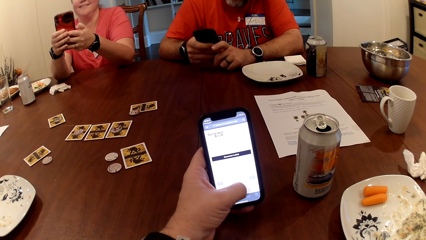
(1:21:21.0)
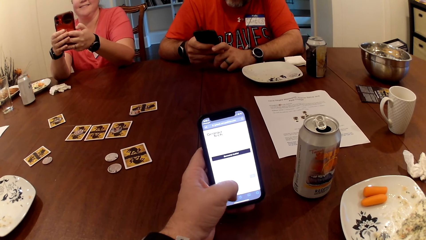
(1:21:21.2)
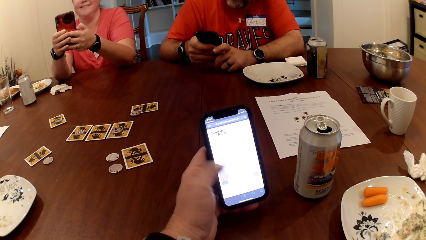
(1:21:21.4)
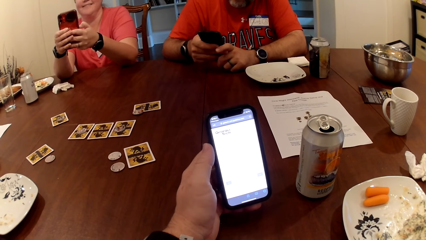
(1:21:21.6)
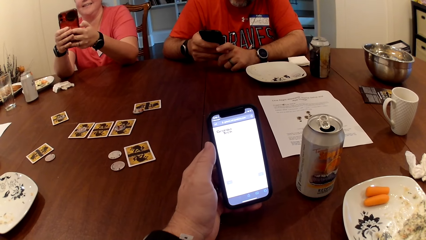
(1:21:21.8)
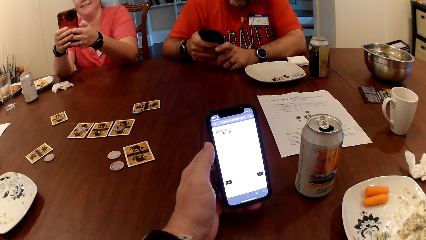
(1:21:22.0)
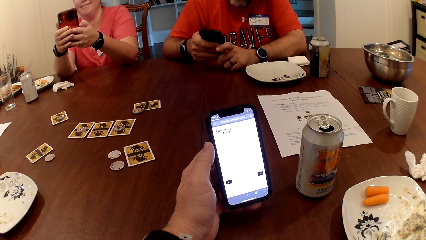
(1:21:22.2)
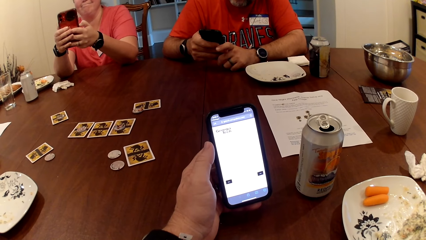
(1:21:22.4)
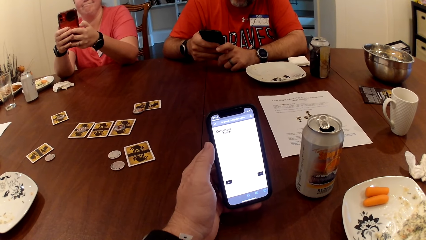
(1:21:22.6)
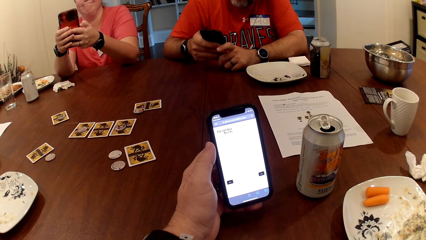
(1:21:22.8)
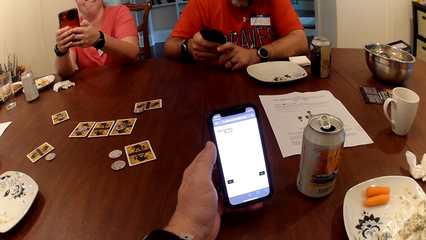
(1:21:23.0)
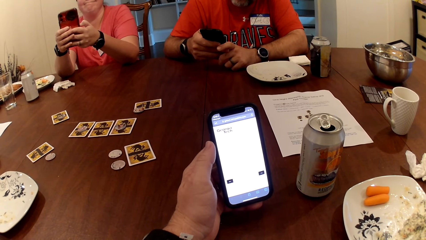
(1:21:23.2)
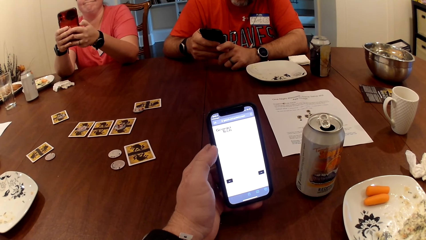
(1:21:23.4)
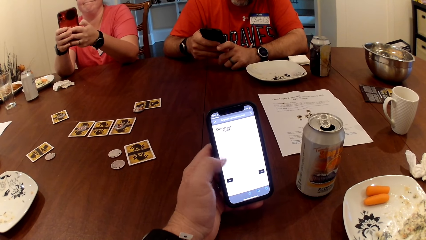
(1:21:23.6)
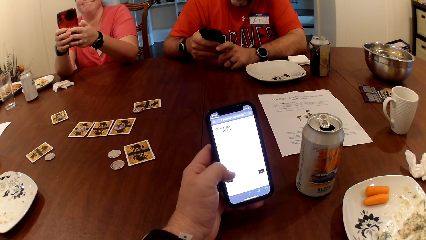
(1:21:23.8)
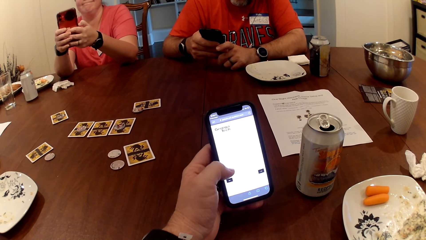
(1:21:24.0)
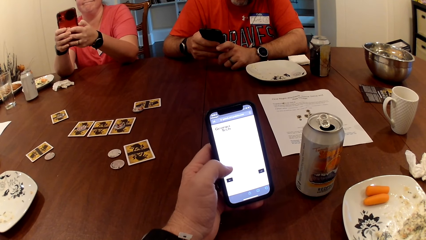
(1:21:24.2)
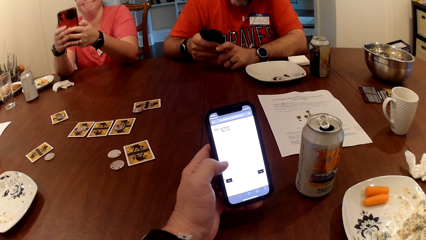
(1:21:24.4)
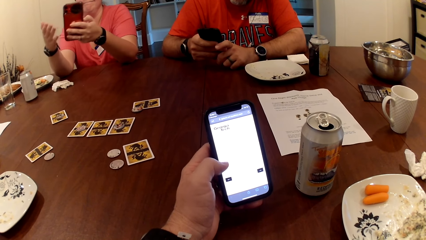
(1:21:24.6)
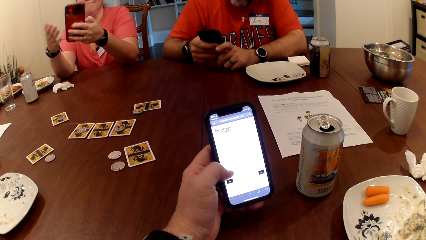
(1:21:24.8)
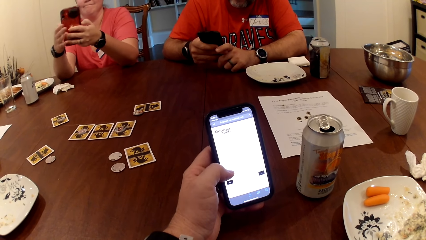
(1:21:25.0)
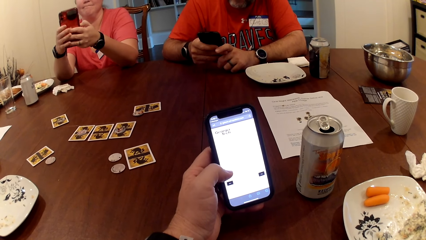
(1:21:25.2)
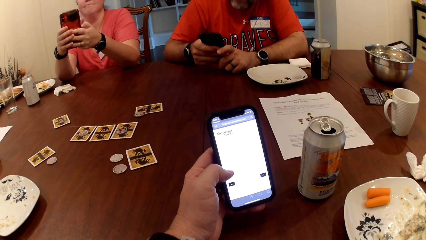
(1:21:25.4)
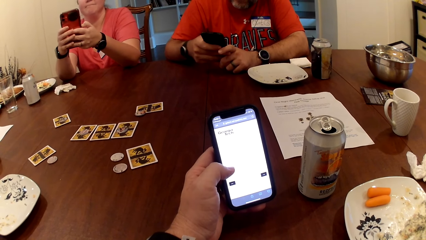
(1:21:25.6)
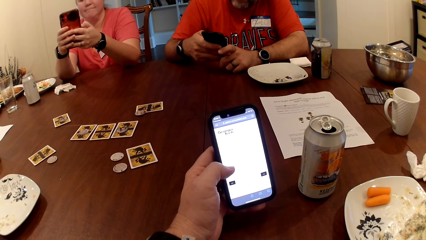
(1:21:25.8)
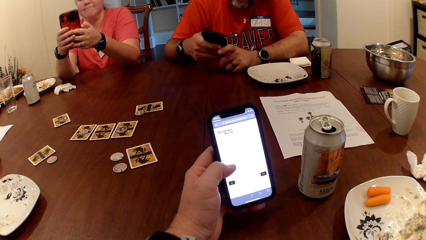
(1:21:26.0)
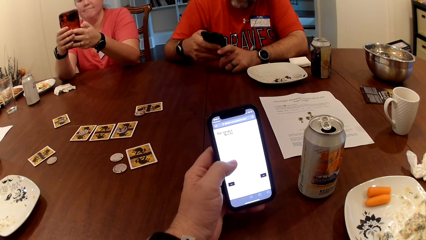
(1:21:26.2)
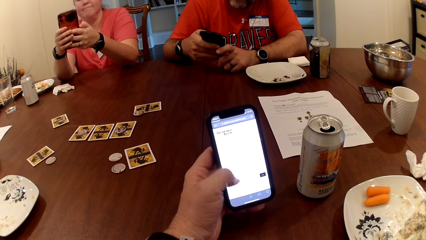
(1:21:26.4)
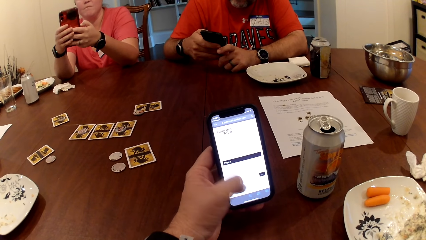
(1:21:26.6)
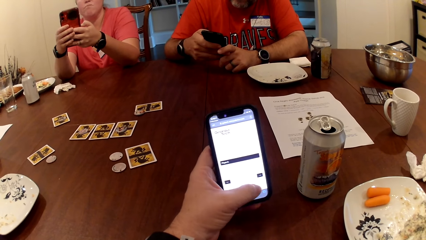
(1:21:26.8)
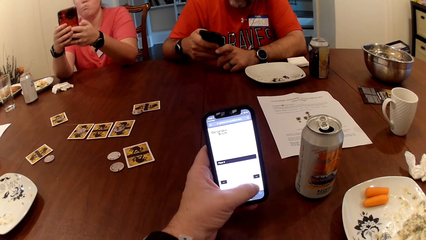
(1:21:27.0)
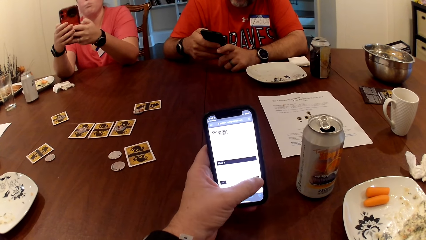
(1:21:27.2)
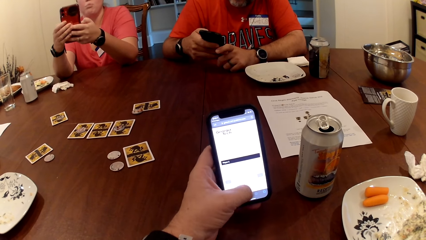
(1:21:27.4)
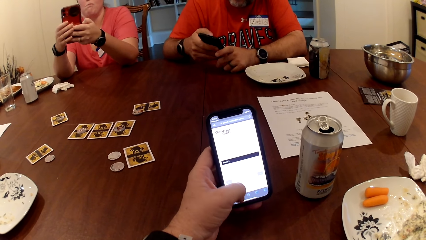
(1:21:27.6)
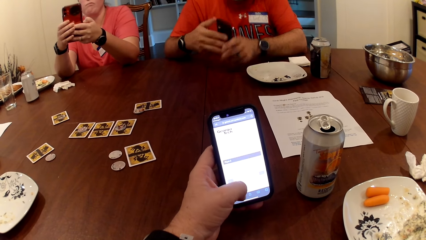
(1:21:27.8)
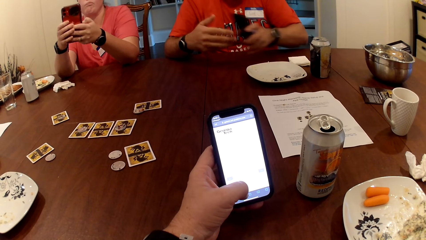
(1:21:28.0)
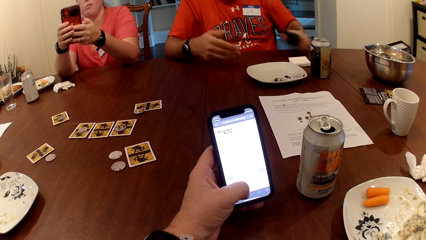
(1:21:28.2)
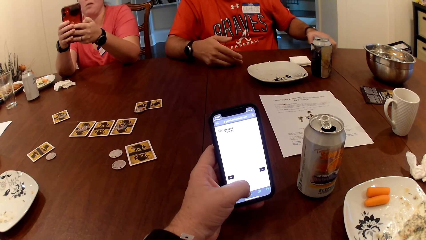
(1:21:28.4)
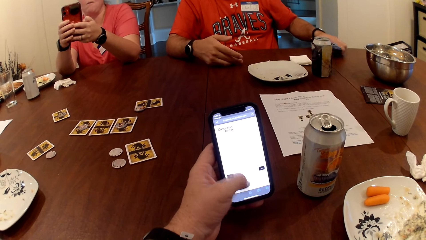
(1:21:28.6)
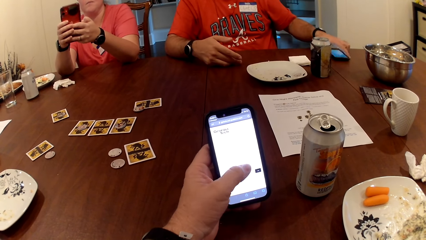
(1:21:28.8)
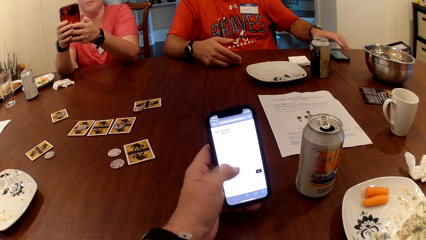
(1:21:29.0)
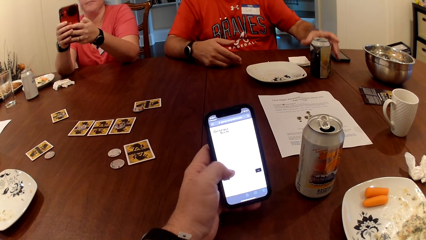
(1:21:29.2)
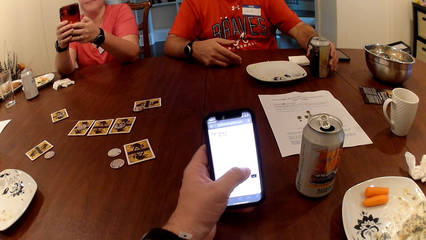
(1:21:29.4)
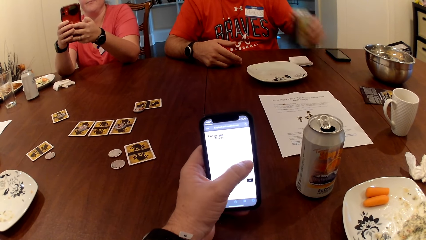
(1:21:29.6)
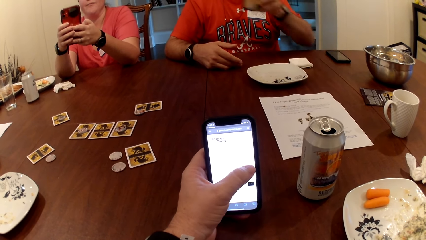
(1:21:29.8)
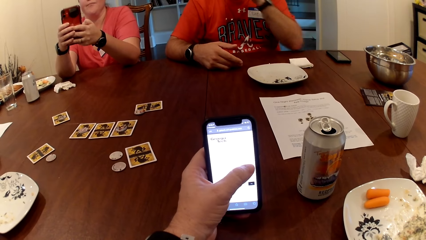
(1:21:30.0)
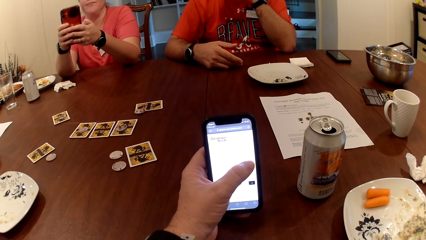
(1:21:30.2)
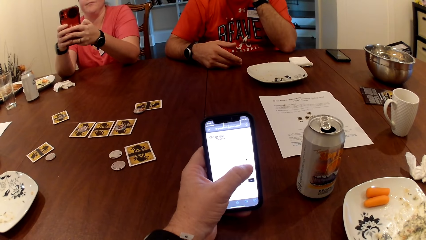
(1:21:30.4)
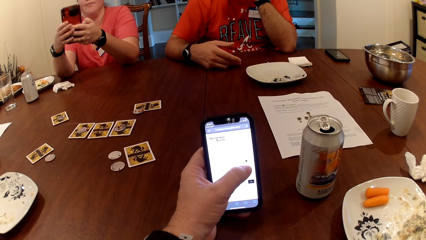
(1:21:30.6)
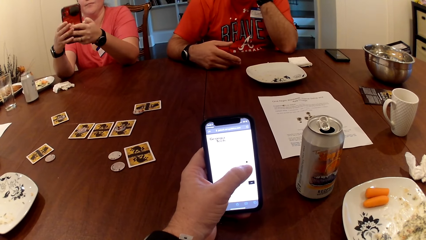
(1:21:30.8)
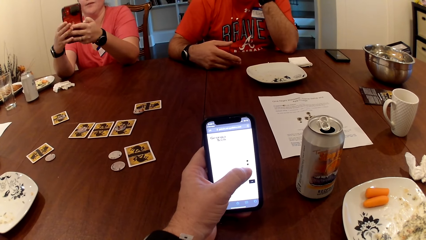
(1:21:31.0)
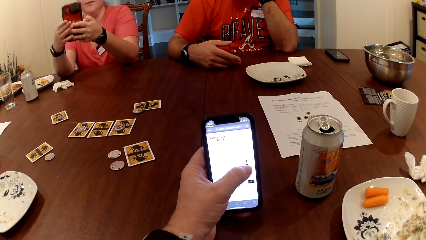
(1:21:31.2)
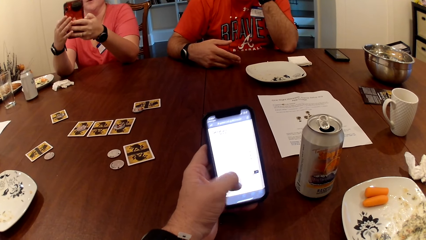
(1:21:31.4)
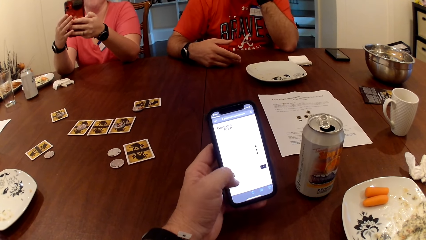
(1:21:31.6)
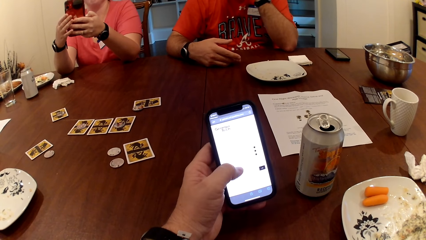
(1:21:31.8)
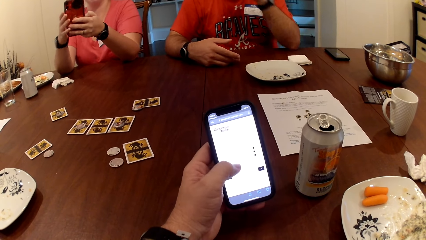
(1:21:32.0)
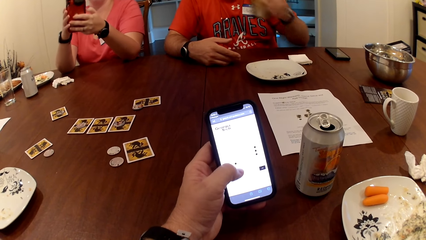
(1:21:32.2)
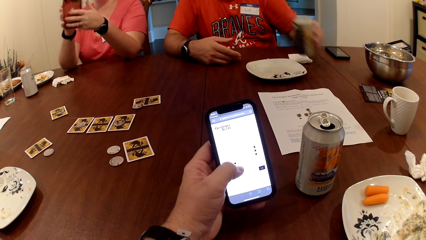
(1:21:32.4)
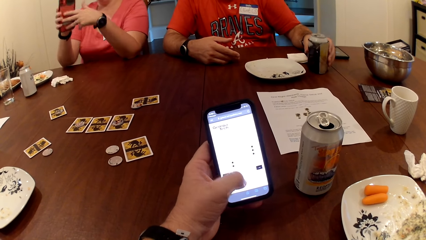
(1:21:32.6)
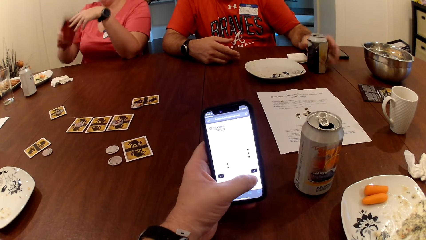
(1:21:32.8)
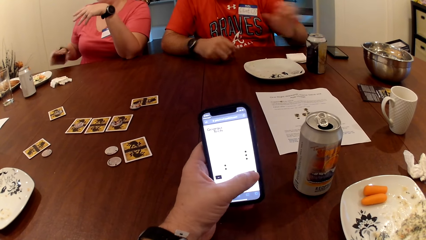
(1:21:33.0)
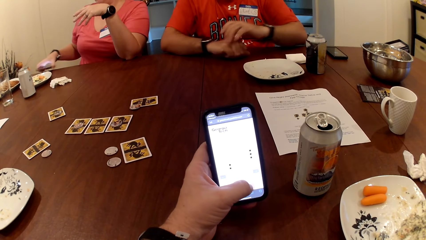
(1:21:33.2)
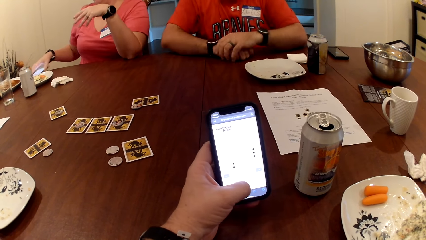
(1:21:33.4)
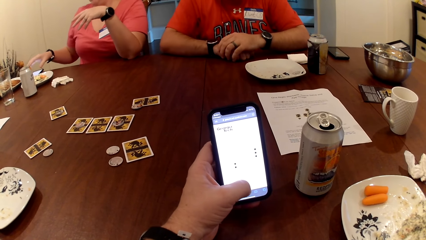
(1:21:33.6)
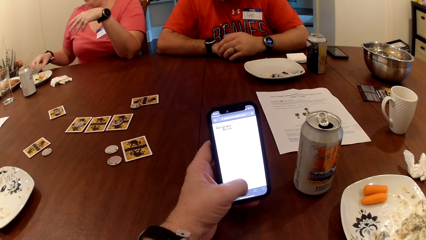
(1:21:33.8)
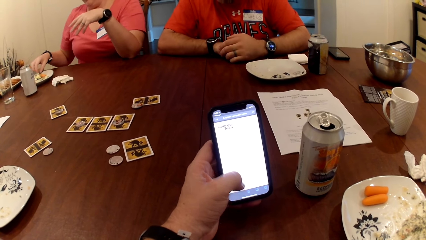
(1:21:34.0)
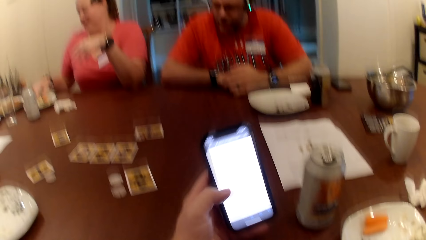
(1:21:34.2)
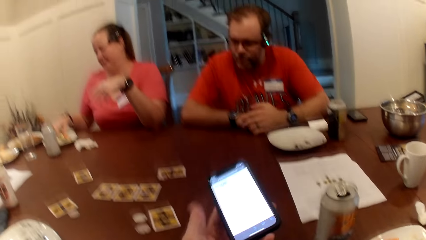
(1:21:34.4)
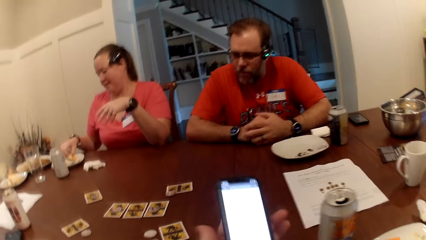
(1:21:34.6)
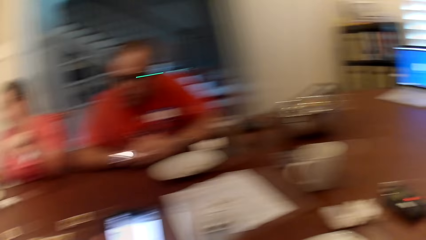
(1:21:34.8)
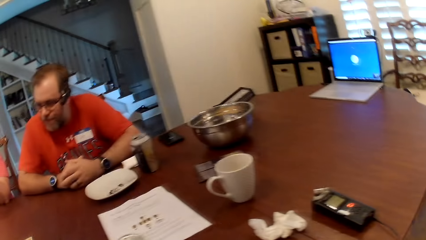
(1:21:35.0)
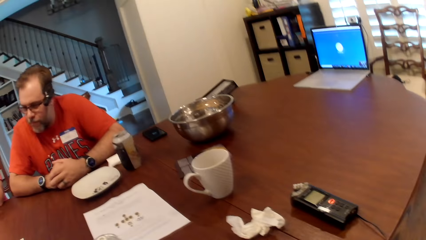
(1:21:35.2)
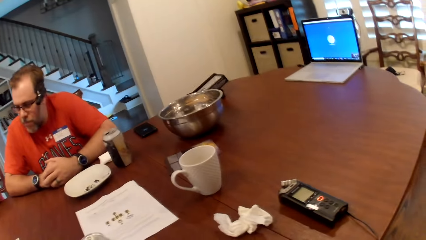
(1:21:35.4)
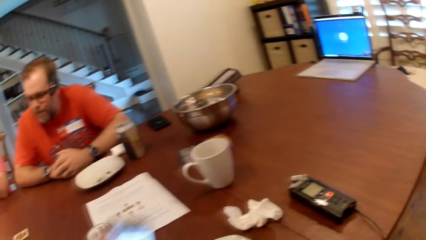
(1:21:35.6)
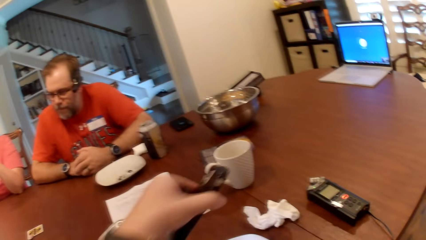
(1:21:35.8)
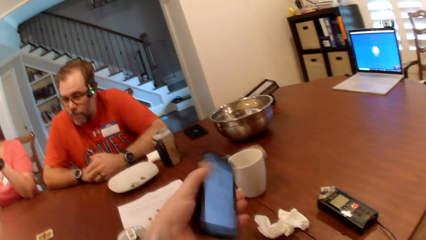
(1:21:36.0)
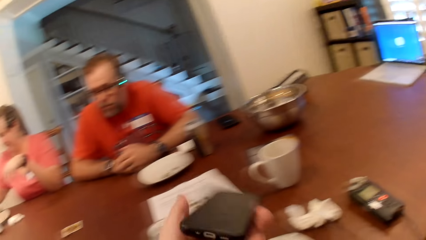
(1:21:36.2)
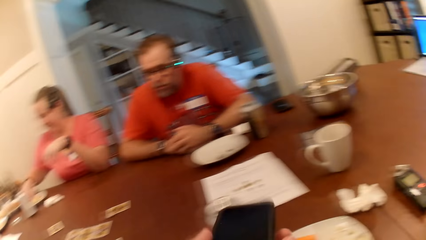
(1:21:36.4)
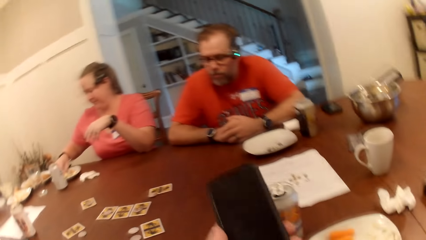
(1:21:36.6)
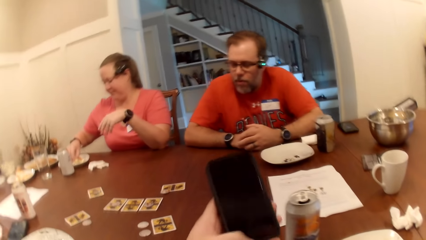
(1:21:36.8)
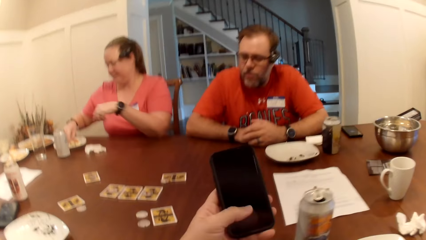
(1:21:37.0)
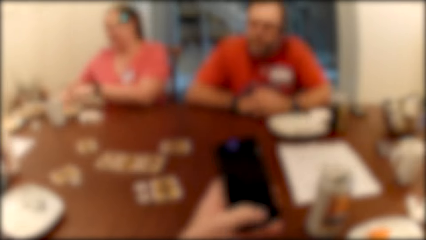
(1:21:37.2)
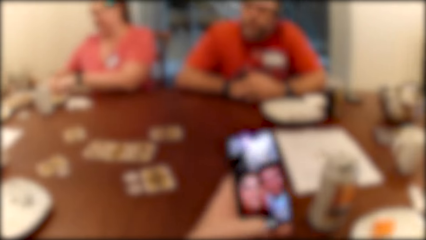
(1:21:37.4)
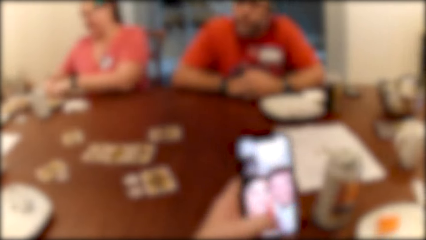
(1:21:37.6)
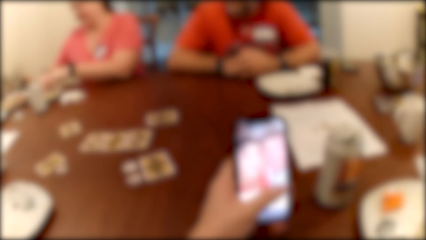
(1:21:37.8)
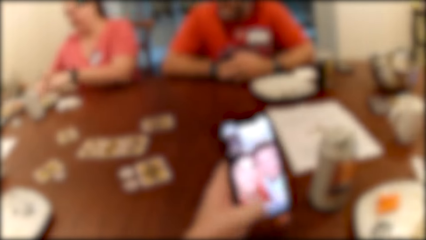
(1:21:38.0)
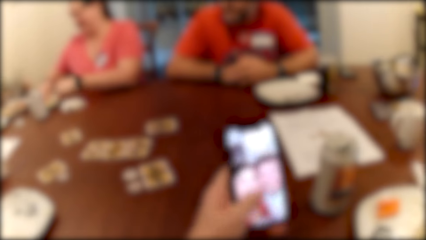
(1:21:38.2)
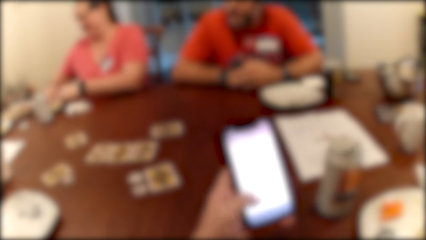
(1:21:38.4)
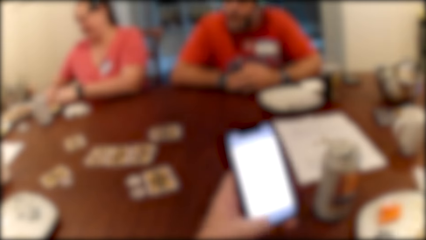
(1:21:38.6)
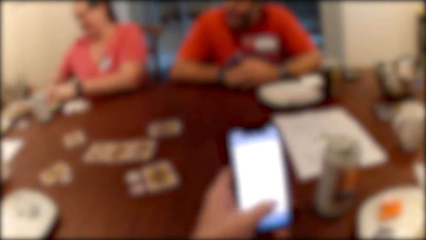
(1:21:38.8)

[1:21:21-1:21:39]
The camera wearer uses the phone. He uses the phone again. The man drops the phone on the table with his left hand. He picks up a can of beer with his left hand and drinks from the can of beer in his left hand. The camera wearer uses the phone. The man drops the can of beer on the table. The woman drops the phone on the table with her right hand. She picks up nachos from a plate with her right hand. The camera wearer looks at the table. He holds the phone in his left hand and presses the phone with his left thumb.
